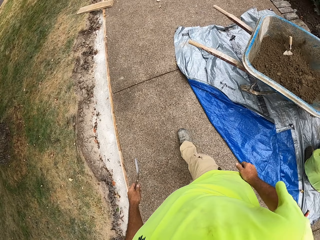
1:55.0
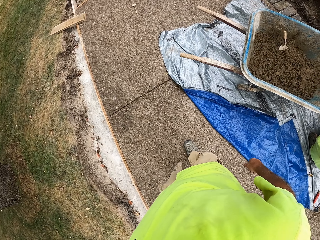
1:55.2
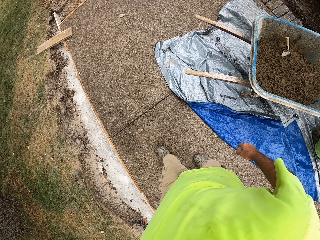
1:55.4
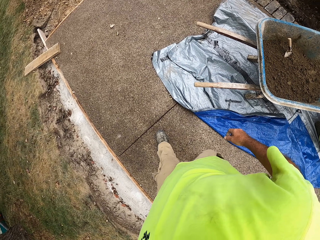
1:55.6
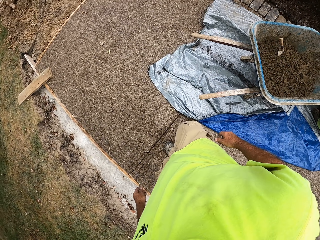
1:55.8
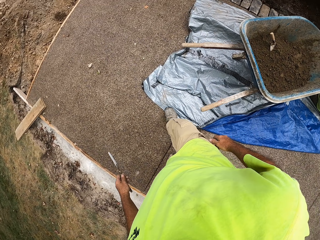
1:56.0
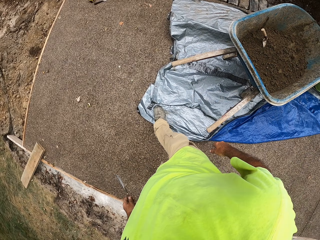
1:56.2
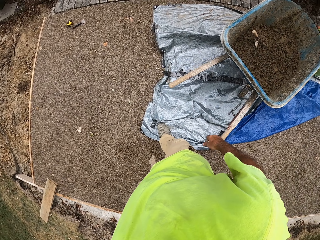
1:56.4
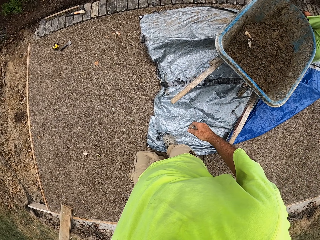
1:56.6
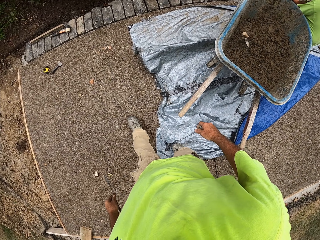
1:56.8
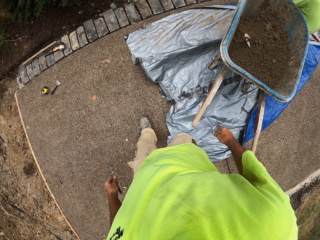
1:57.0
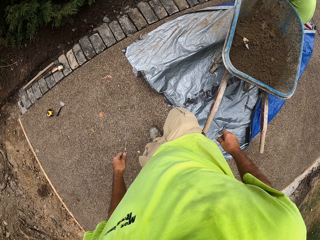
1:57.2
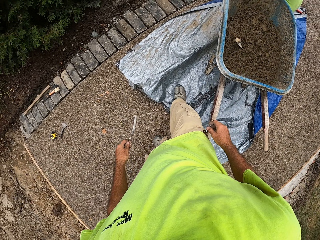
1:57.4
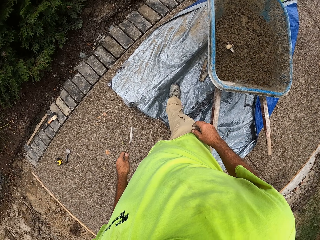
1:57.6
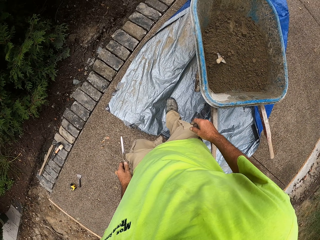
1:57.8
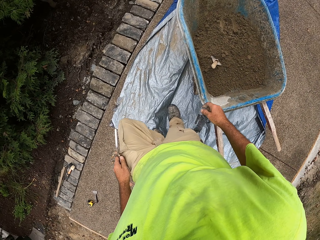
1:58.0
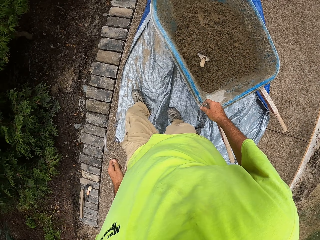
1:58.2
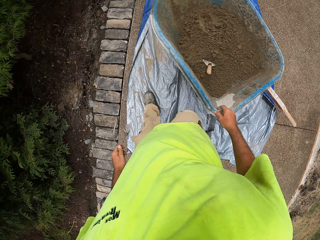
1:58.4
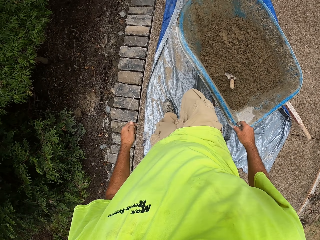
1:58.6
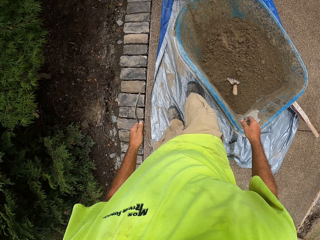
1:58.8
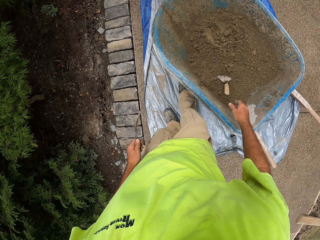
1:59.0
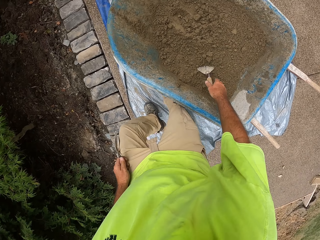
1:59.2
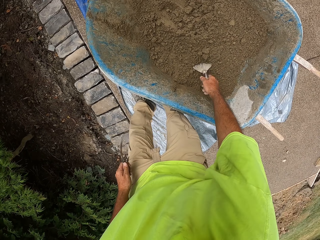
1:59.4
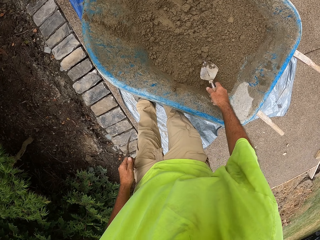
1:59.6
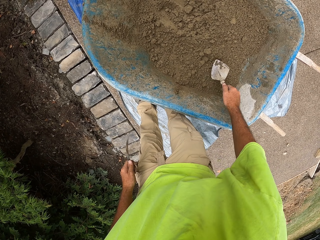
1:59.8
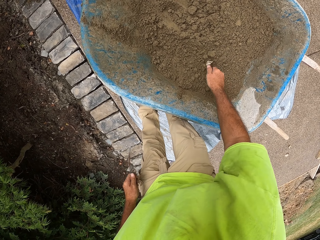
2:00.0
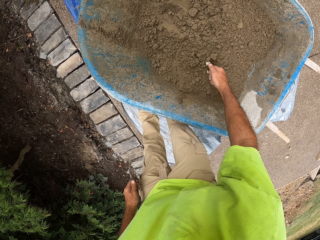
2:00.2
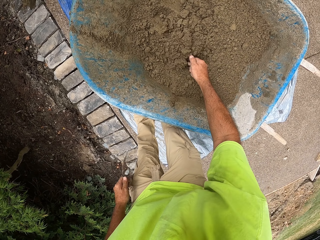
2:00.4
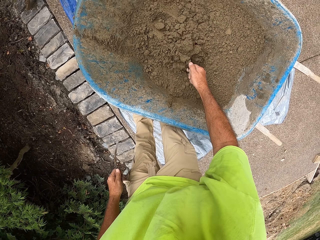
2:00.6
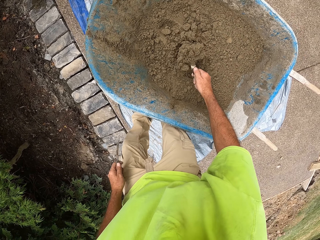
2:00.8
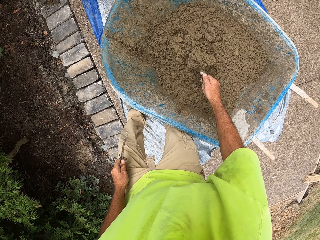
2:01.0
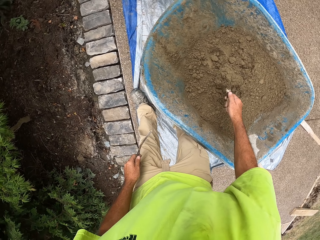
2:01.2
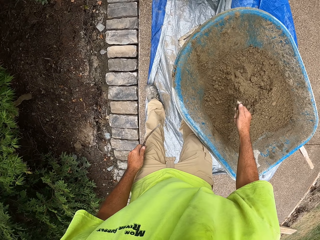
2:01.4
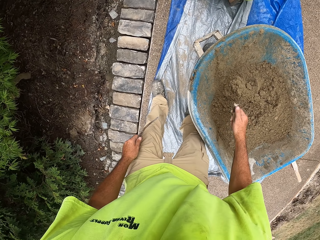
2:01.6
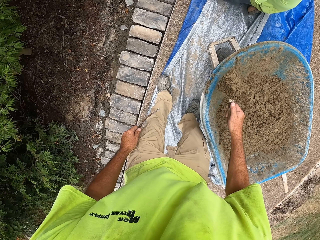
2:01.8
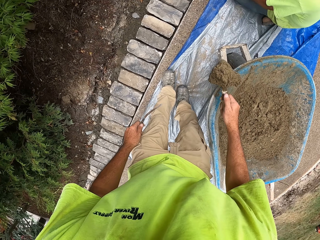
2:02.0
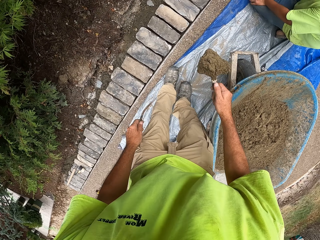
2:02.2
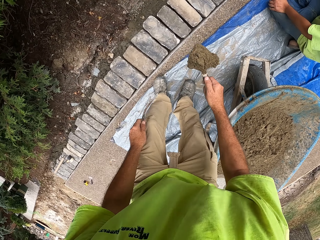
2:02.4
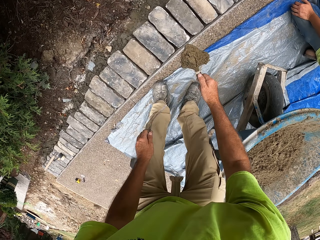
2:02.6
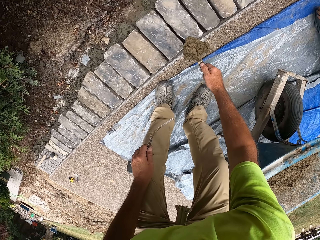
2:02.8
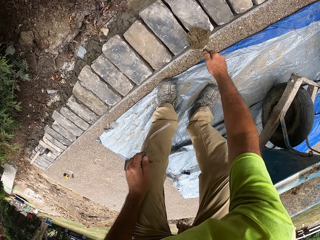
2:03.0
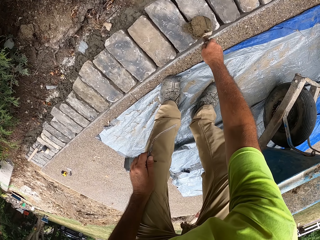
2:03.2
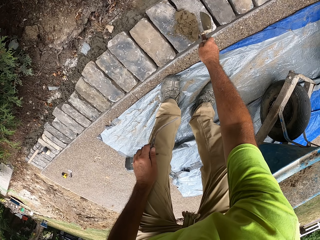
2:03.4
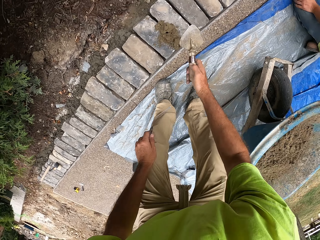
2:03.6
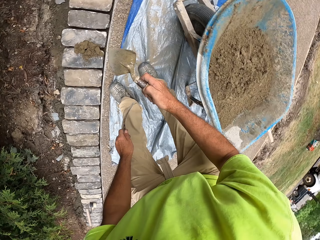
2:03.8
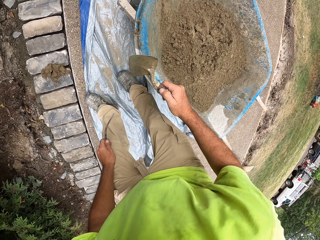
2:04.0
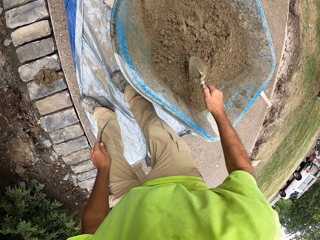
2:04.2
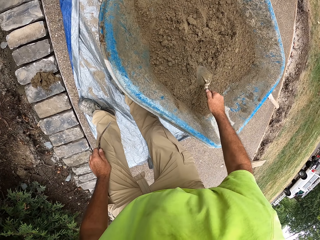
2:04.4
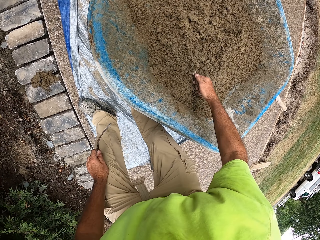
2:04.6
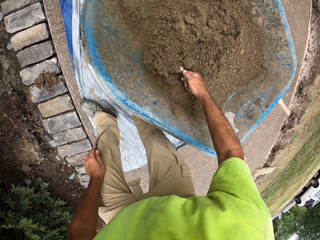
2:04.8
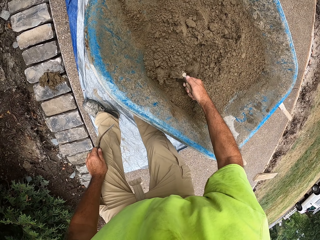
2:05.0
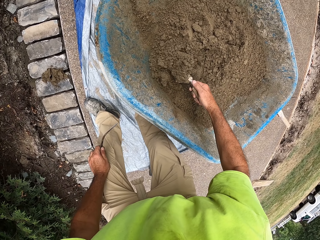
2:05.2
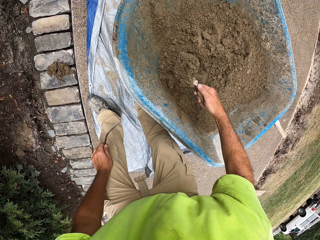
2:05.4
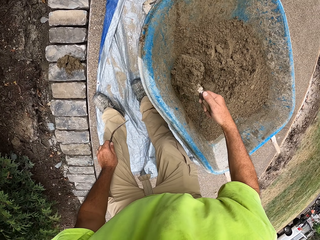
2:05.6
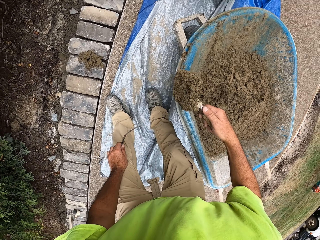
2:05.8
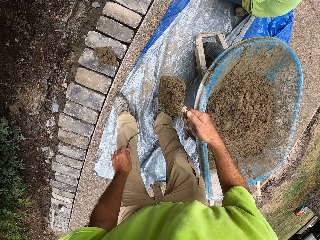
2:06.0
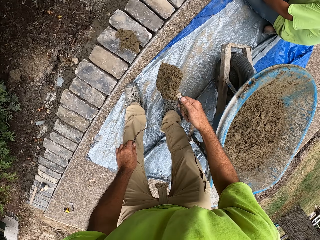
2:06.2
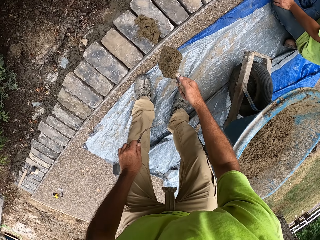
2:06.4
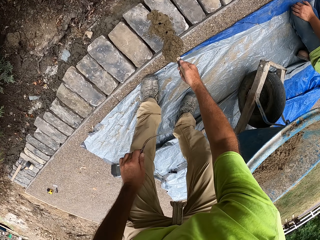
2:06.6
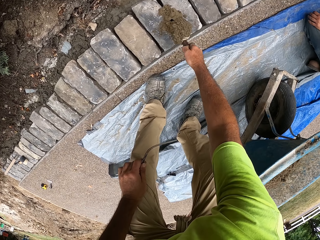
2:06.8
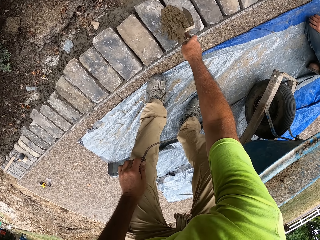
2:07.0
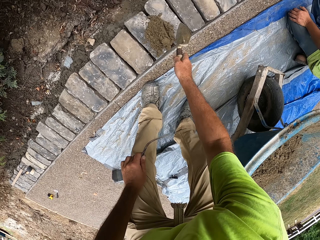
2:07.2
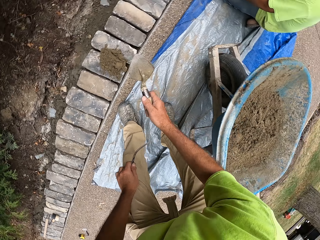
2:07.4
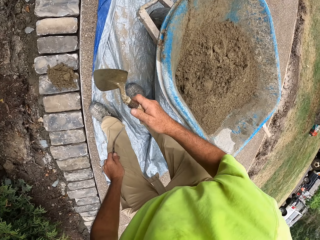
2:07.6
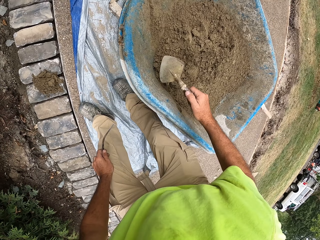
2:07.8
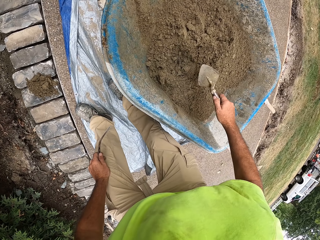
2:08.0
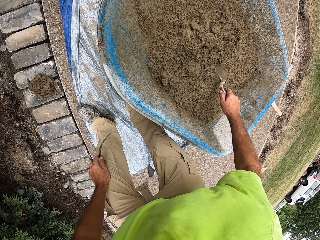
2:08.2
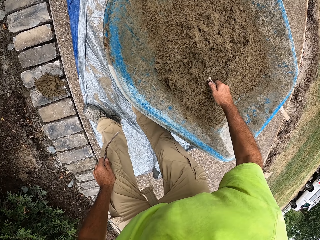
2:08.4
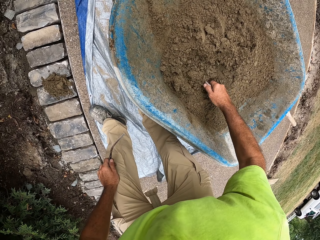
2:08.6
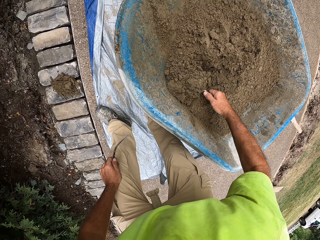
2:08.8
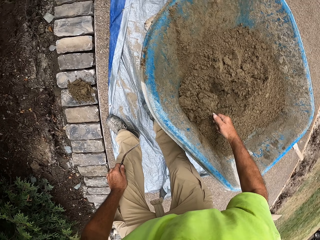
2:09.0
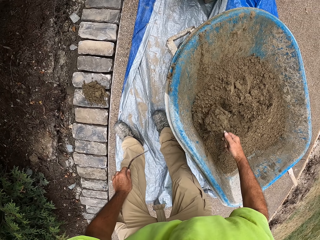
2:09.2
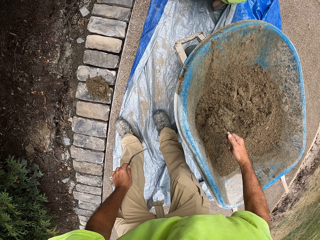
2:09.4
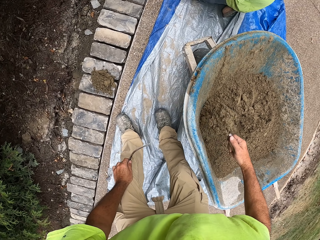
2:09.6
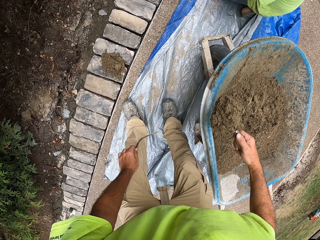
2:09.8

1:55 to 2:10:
The camera wearer picks up a masonry trowel. They scoop the concrete or sand with the masonry trowel. They pour the concrete on the bricks. They scoop the concrete with the masonry trowel. They pour the concrete on the bricks. They scoop the concrete with the masonry trowel.

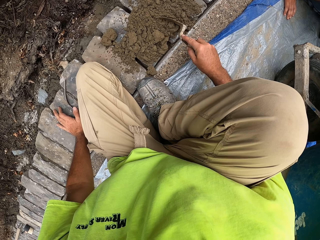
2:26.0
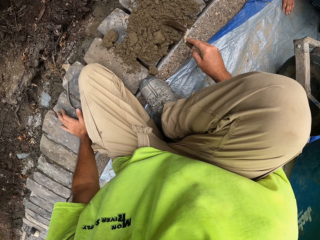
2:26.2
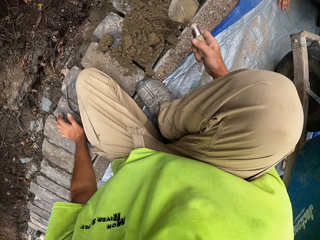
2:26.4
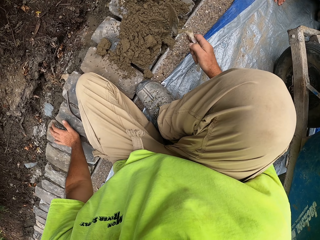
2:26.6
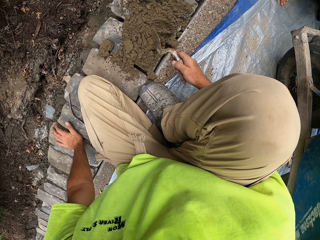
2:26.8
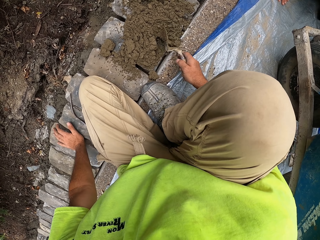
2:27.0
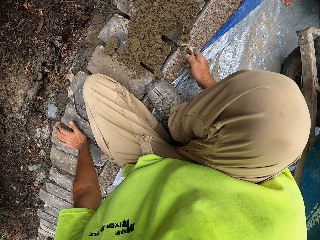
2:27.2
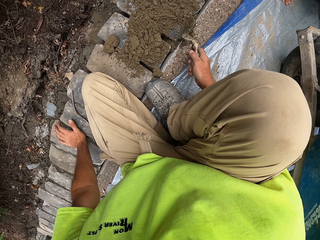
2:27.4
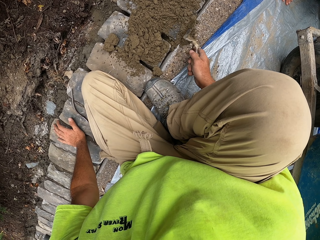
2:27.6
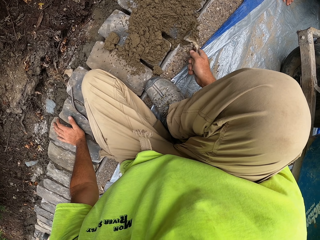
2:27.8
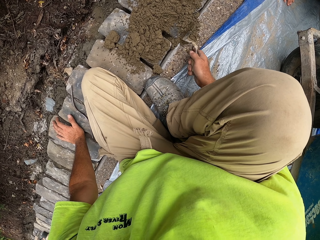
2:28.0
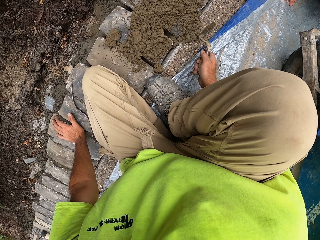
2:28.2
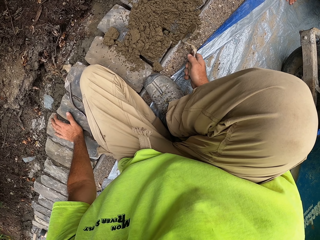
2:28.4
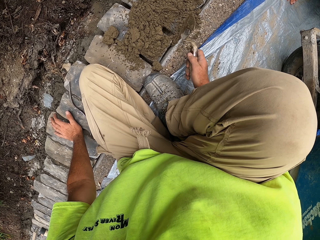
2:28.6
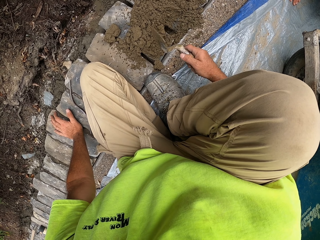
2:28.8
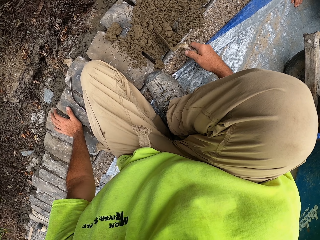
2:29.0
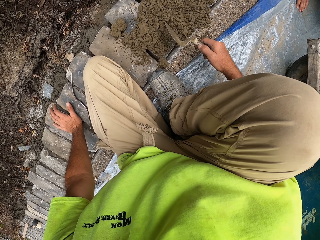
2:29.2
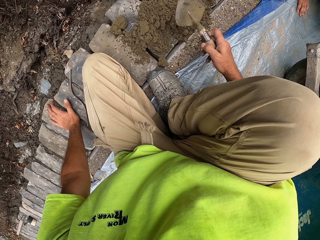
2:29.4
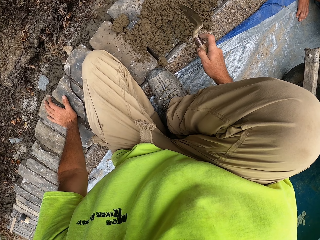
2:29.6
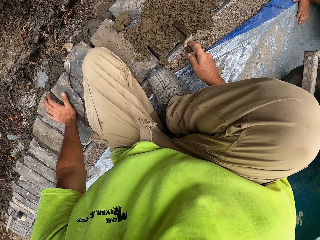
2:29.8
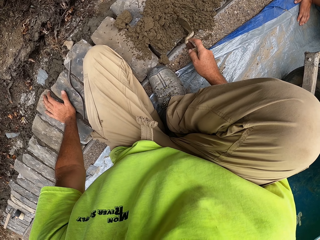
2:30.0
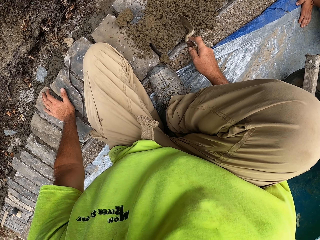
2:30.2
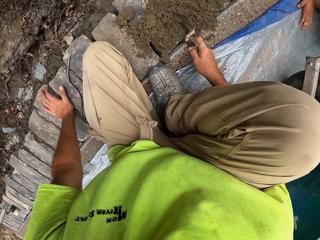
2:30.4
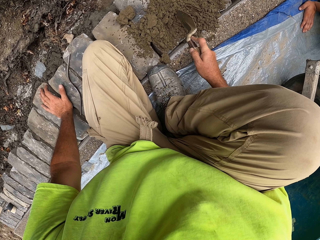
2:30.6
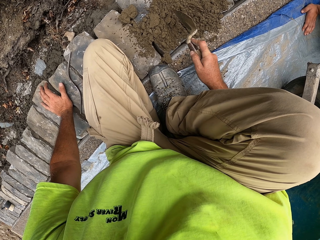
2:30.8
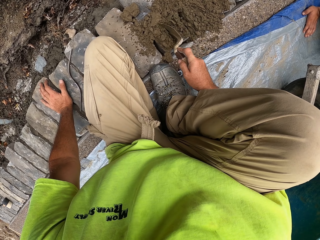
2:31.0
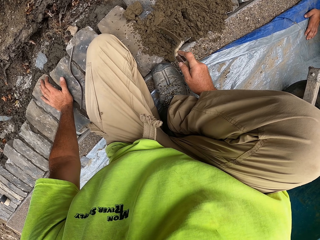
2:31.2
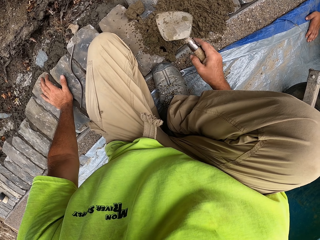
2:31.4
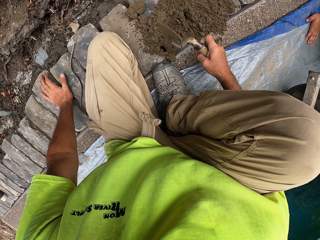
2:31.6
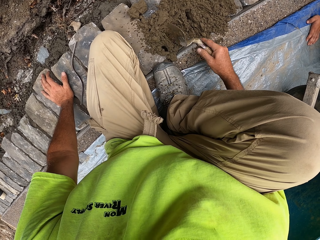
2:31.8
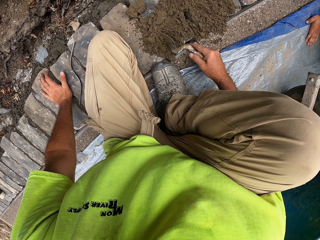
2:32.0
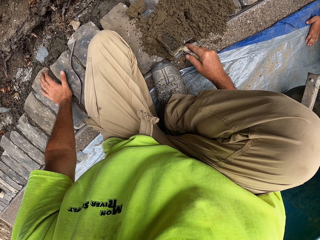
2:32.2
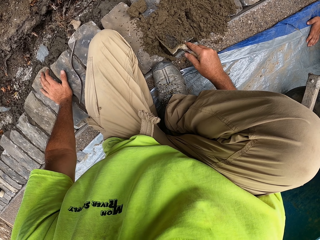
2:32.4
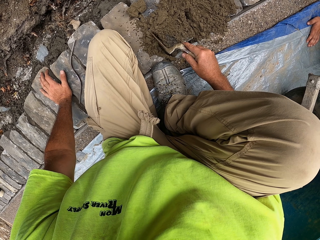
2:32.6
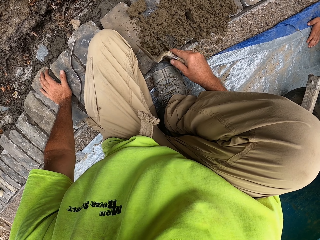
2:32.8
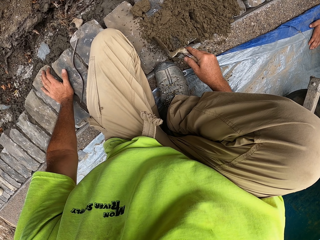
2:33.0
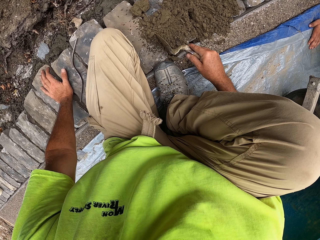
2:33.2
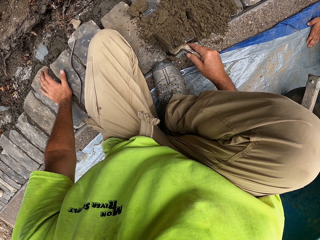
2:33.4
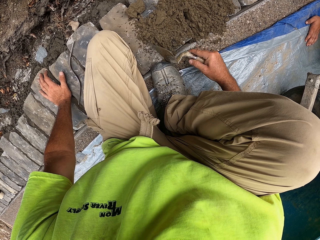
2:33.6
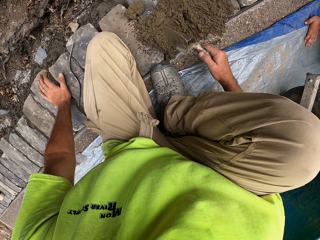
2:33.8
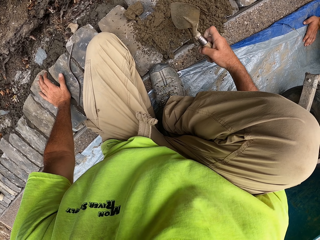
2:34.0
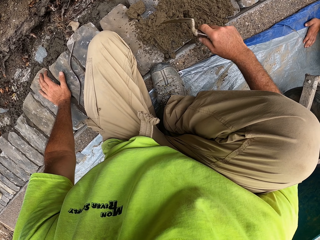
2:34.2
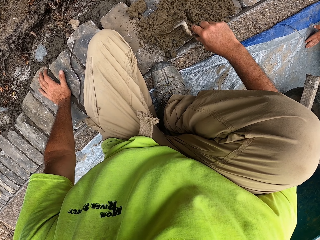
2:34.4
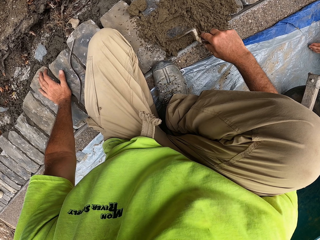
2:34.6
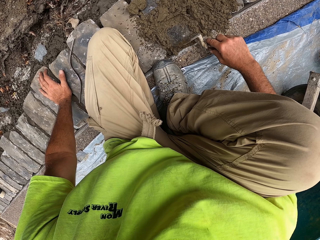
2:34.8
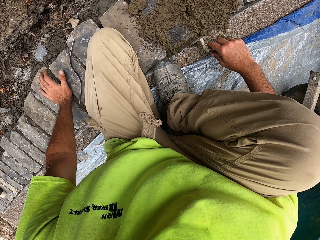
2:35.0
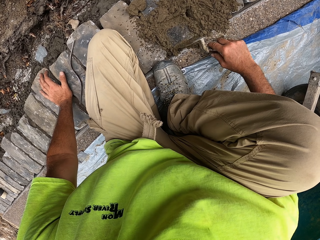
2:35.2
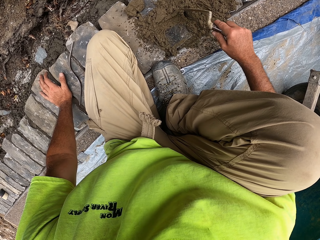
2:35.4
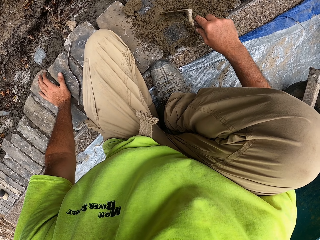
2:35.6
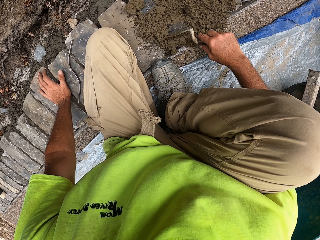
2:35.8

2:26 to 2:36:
The camera wearer pushes the concrete in the spaces with a masonry trowel.
